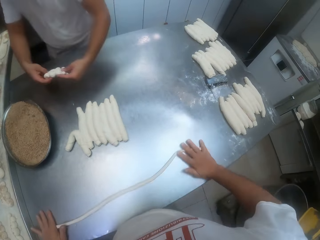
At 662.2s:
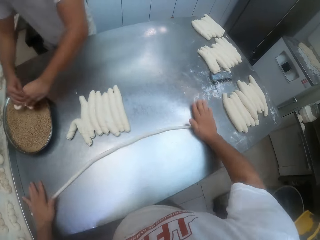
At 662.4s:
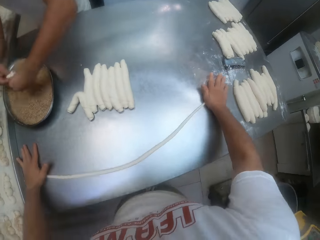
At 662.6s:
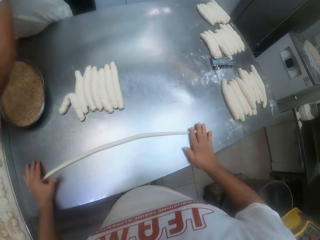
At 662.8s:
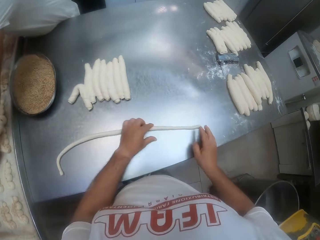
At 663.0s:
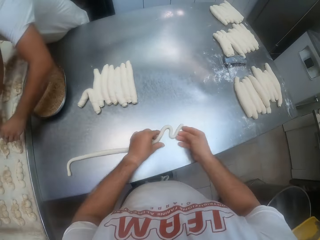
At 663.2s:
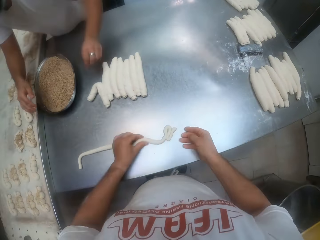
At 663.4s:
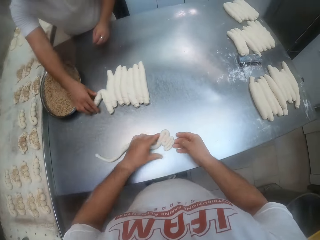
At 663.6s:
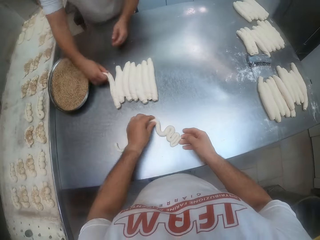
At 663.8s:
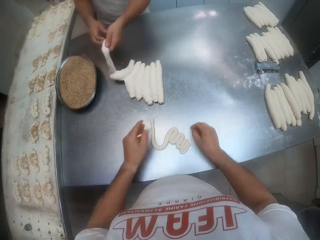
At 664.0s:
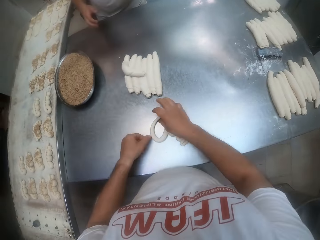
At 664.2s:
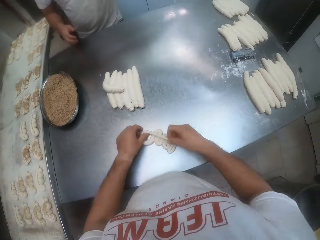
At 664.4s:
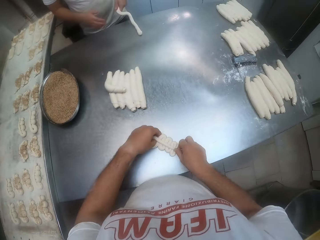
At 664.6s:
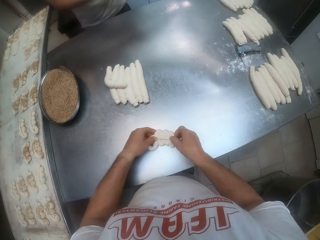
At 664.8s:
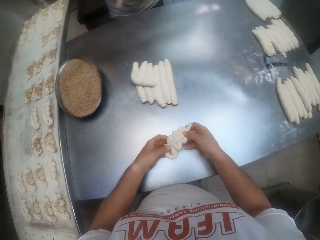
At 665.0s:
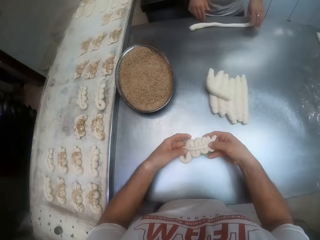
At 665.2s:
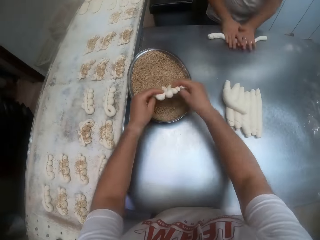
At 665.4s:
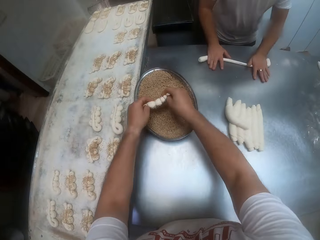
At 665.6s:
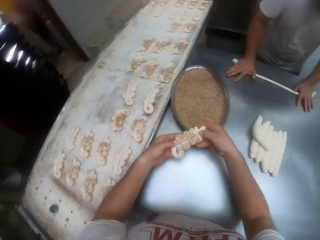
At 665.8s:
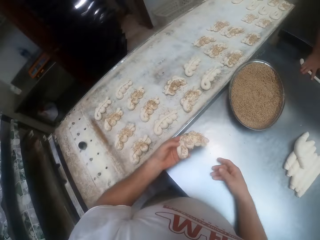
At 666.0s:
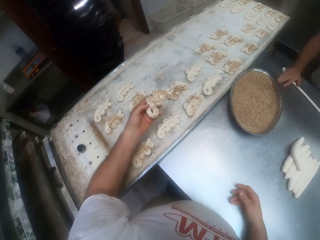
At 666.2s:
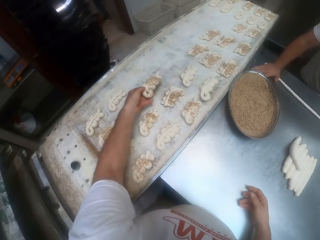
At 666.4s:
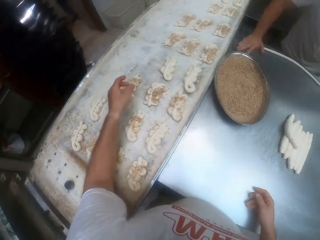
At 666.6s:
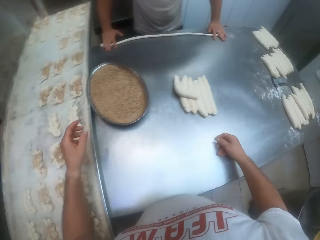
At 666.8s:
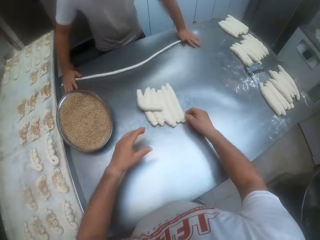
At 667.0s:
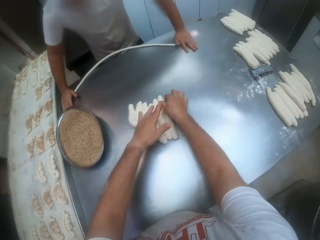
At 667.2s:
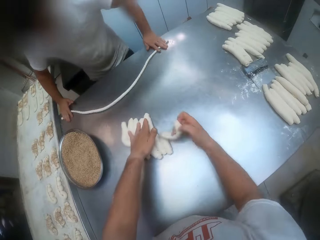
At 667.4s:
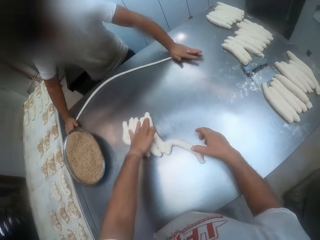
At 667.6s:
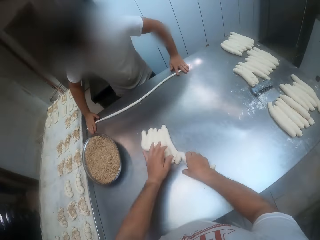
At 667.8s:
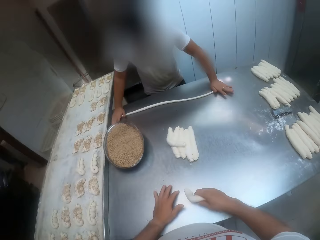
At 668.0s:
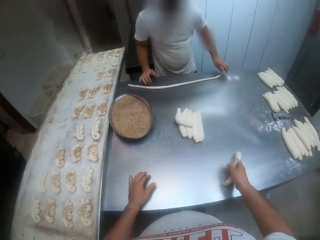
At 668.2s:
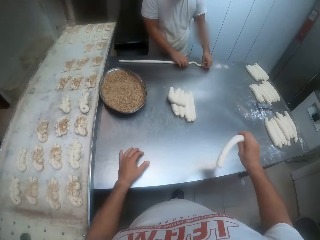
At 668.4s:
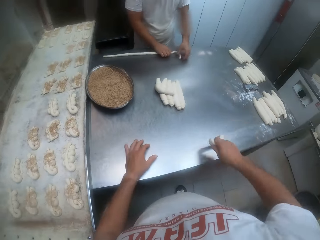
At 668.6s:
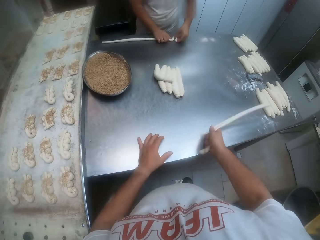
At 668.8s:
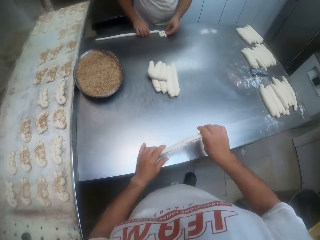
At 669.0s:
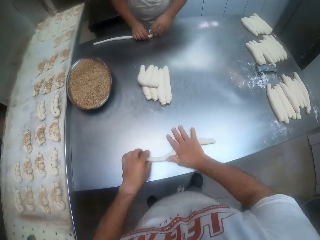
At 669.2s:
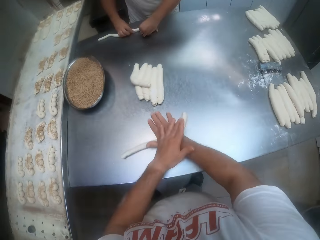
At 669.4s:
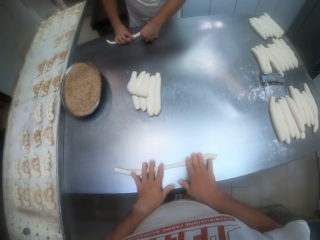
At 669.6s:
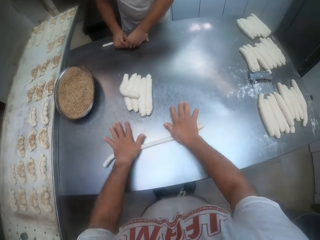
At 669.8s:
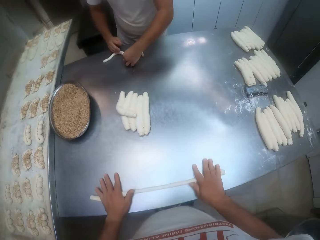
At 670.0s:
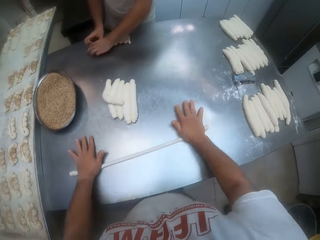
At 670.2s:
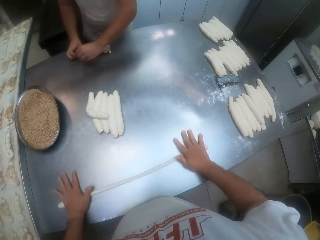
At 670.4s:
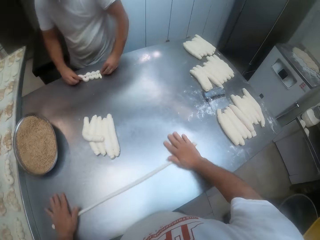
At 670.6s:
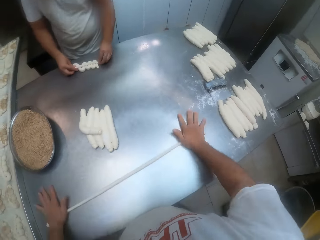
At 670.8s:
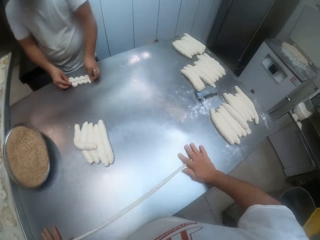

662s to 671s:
The man dips the shaped dough into the bowl on the baking table with both hands. The camera wearer shapes the dough on the baking table with both hands. The man drops the dough in the pan with both hands. The man picks dough on the table with his right hand. The camera wearer dips the shaped dough in the chocolate crumbs in the bowl on the table with both hands. The man rolls the dough on the baking table with both hands. The camera wearer drops the dough in the pan with his left hand. He picks a dough on the baking table with his right hand. The man shapes the dough on the table with both hands. The camera wearer moves the dough. He rolls the dough on the baking table with both hands.

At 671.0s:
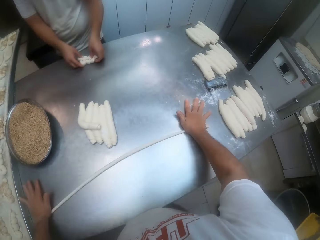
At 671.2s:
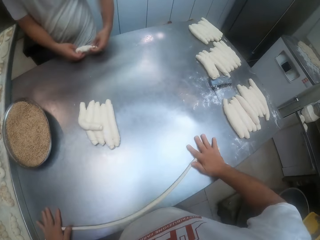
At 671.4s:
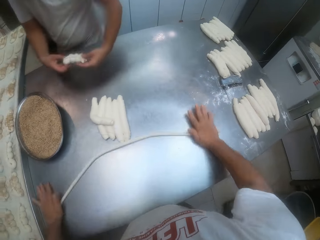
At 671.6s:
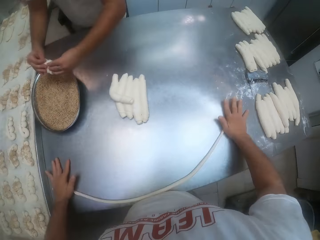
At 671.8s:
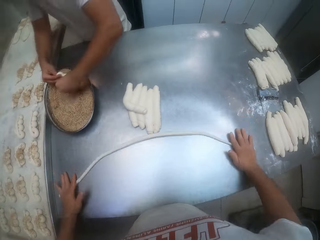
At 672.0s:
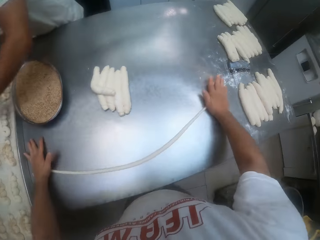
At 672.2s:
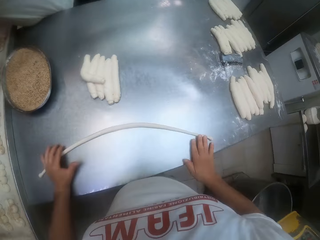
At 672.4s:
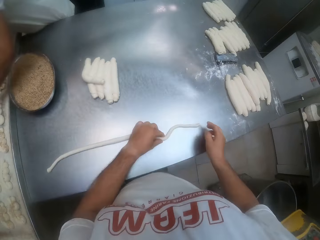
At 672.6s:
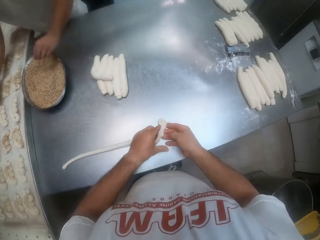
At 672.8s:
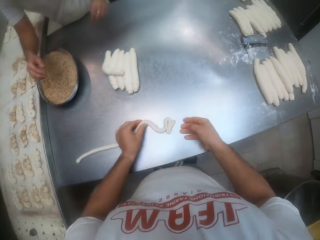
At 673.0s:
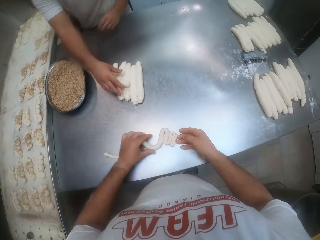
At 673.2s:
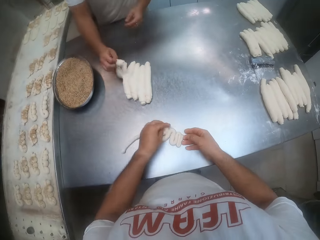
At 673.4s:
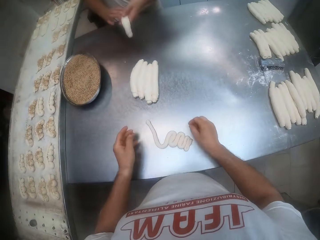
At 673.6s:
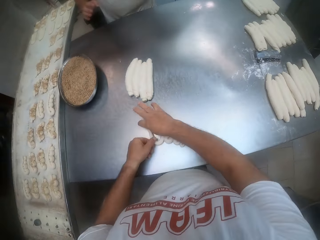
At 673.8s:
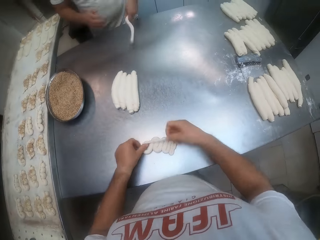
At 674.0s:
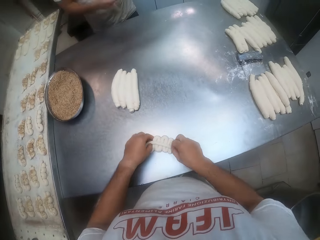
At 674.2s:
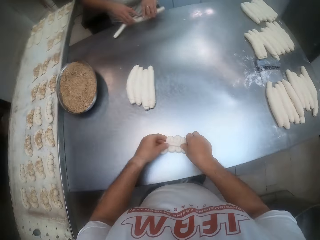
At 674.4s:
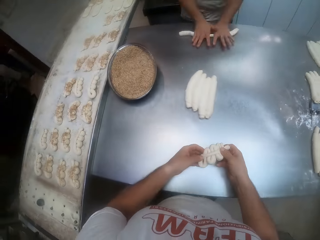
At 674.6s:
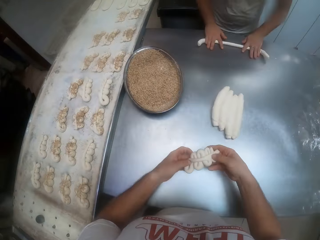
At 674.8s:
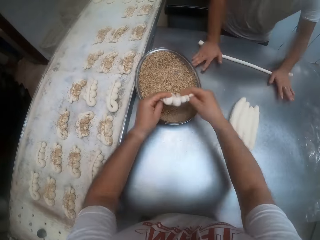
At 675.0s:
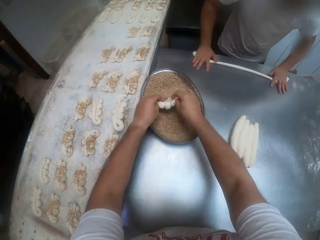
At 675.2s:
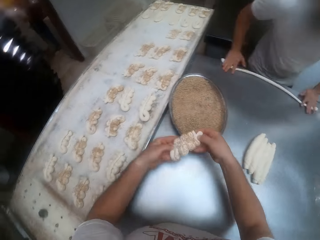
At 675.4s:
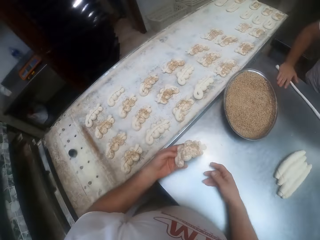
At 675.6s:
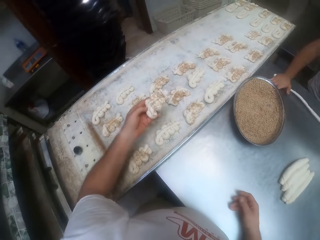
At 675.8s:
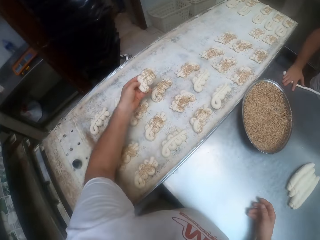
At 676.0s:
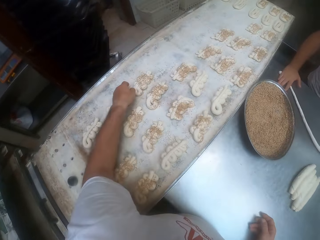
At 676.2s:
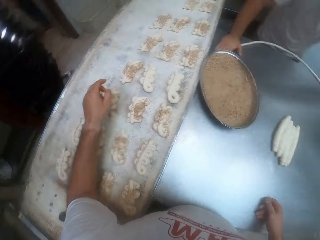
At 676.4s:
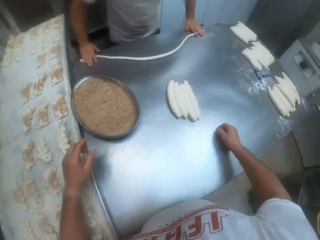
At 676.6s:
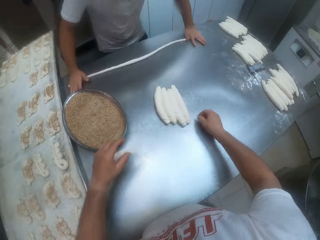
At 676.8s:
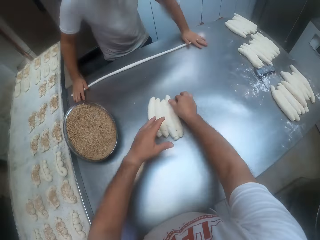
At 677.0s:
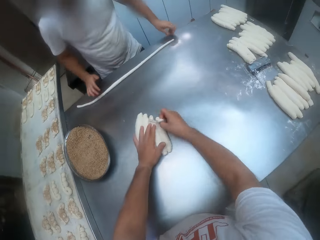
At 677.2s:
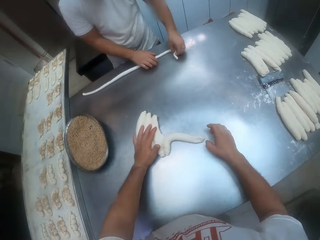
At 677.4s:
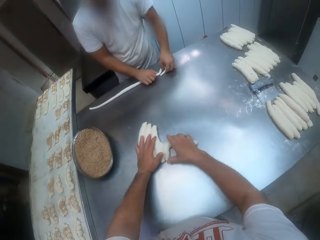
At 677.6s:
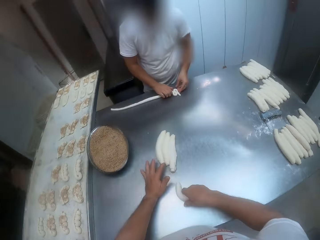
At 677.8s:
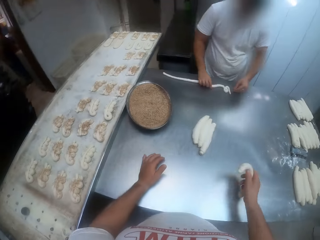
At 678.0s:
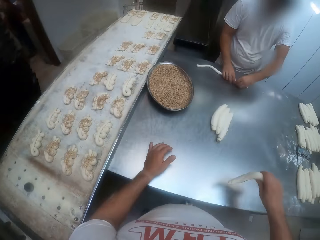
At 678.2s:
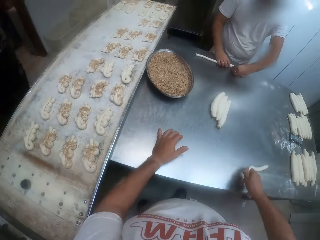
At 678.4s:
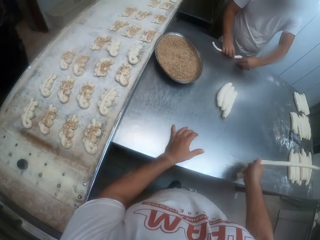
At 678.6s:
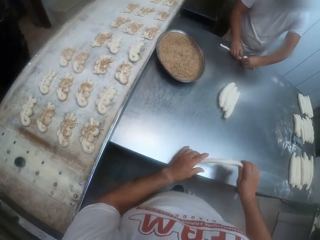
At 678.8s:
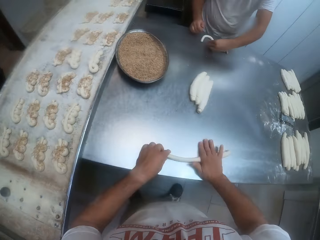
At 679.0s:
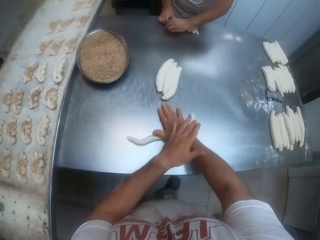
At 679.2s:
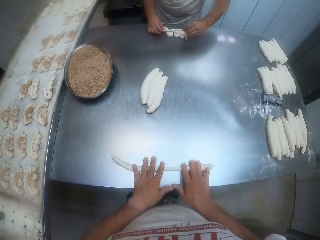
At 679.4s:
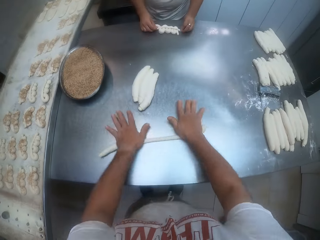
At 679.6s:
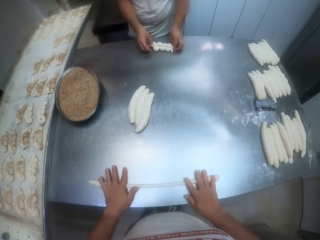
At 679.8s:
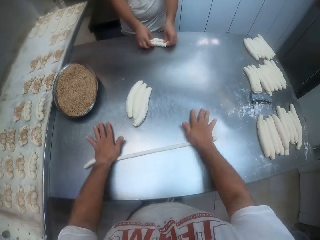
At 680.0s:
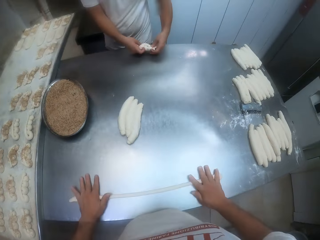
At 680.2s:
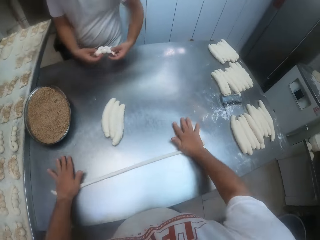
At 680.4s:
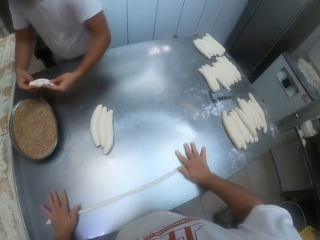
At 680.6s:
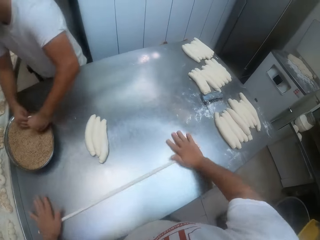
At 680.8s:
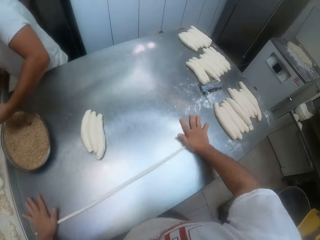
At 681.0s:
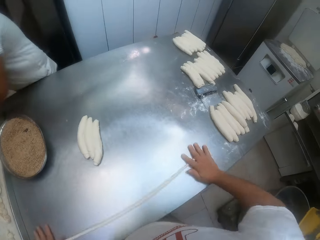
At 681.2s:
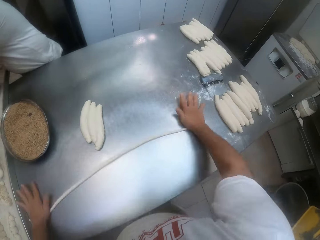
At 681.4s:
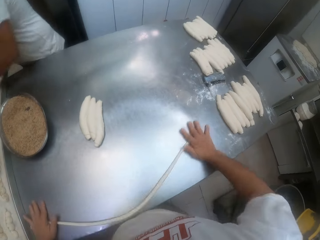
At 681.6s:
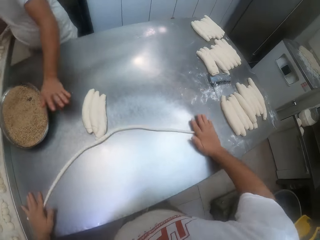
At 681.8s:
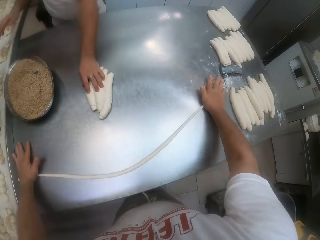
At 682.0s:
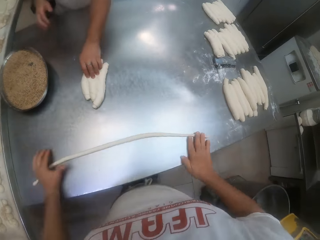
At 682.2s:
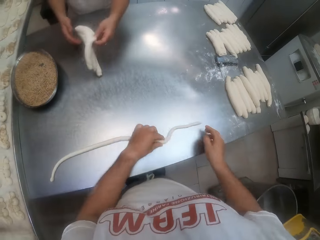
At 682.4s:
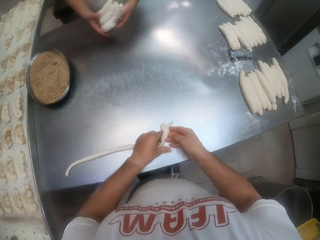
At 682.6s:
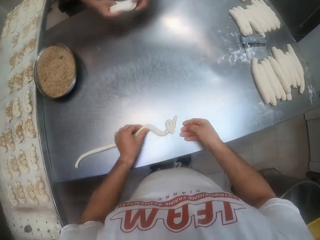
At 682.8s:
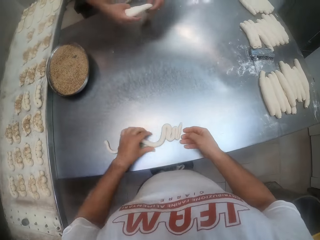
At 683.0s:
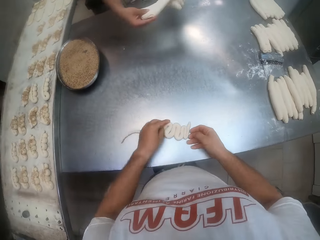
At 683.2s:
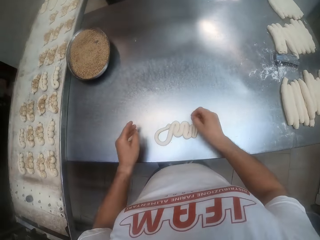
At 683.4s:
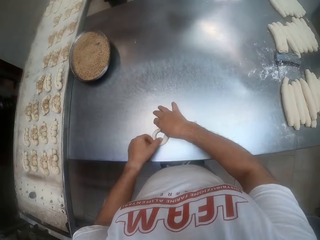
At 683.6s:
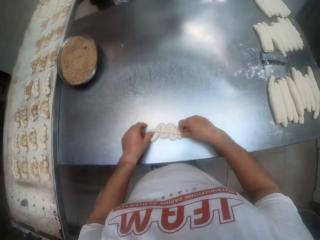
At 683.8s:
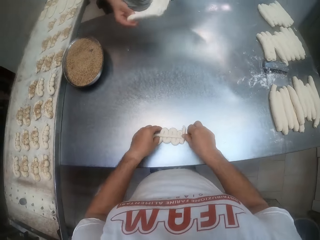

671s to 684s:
The man dips the shaped dough into the bowl on the baking table with both hands. The camera wearer shapes the dough on the baking table with both hands. The man picks dough on the table with his right hand. The man rolls the dough on the baking table with both hands. The camera wearer dips the shaped dough in the chocolate crumbs in the bowl on the table with both hands. He drops the dough in the pan with his left hand. He picks a dough on the baking table with his right hand. He moves the dough. He rolls the dough on the baking table with both hands. The man dips the shaped dough into the bowl on the baking table with both hands. The man picks dough on the table with his left hand. The camera wearer shapes the dough on the baking table with both hands. The man separates the dough with both hands.
